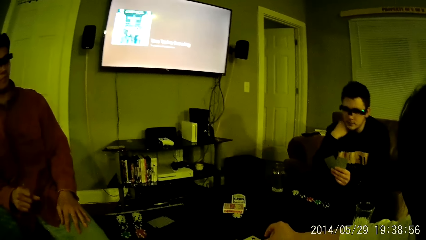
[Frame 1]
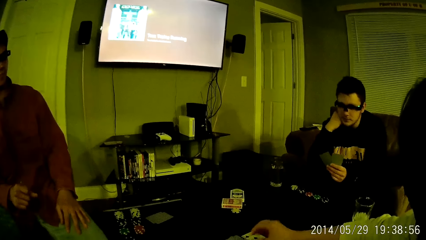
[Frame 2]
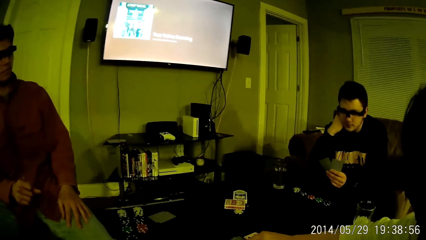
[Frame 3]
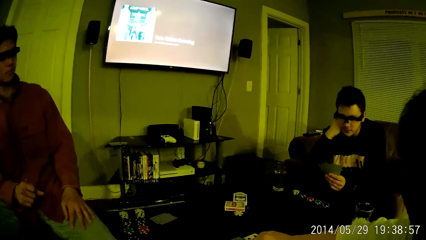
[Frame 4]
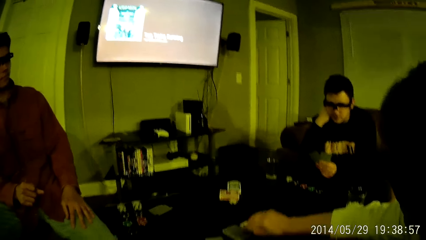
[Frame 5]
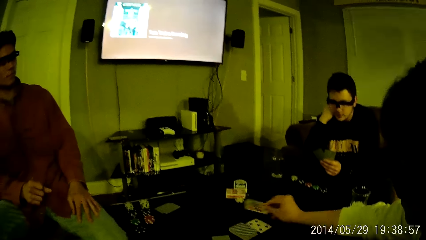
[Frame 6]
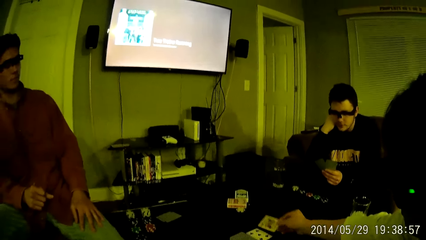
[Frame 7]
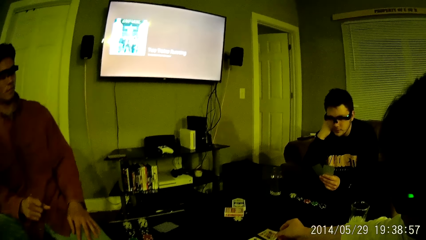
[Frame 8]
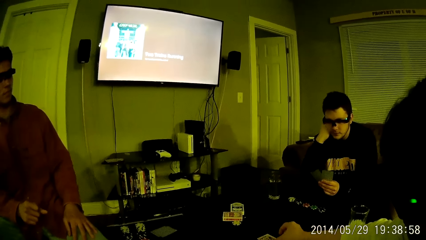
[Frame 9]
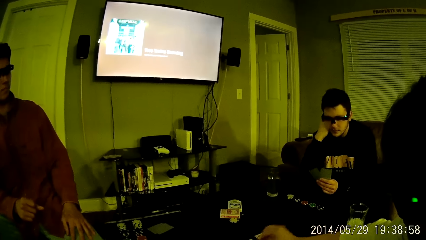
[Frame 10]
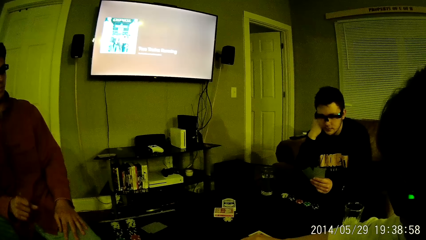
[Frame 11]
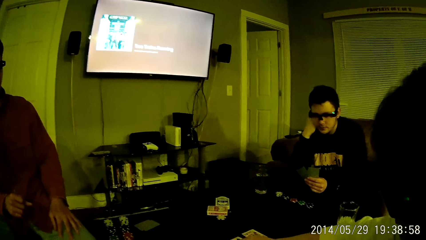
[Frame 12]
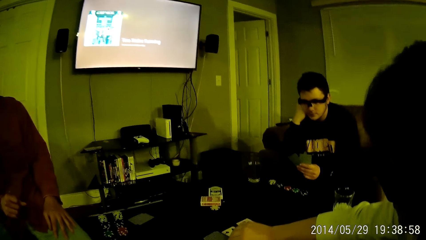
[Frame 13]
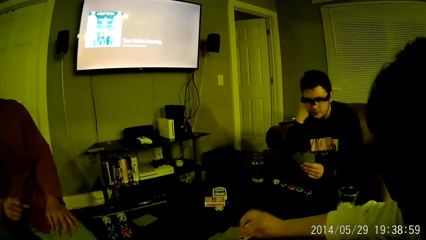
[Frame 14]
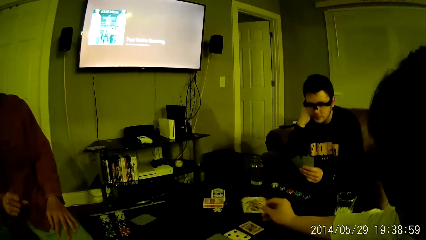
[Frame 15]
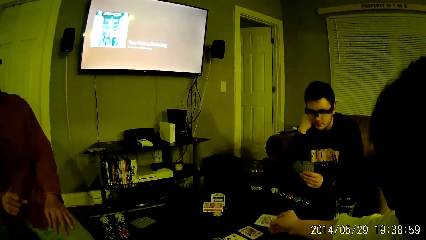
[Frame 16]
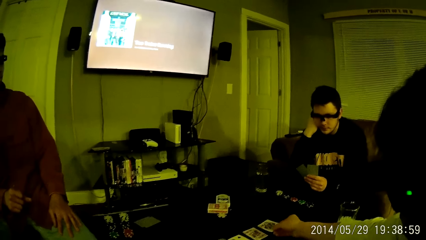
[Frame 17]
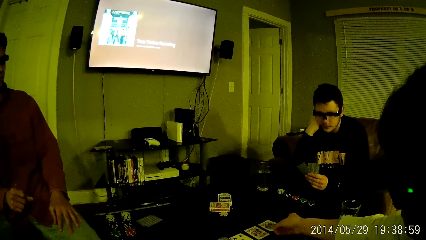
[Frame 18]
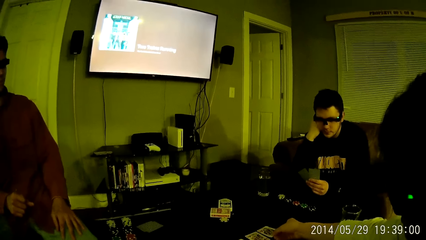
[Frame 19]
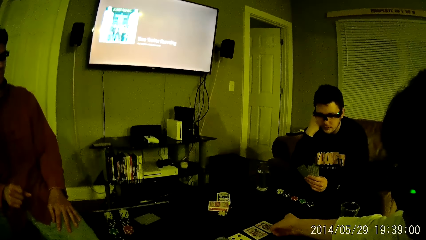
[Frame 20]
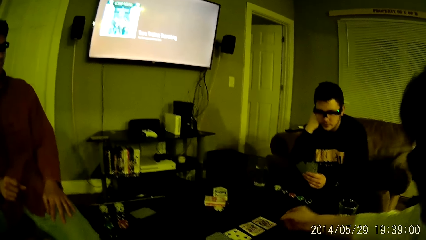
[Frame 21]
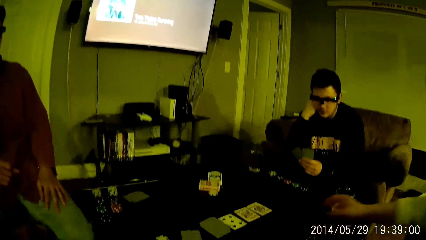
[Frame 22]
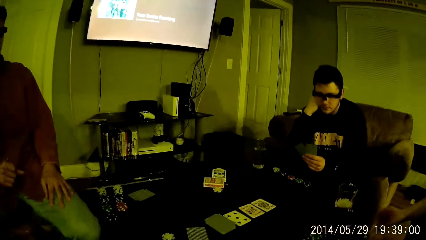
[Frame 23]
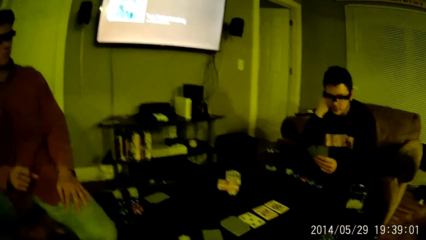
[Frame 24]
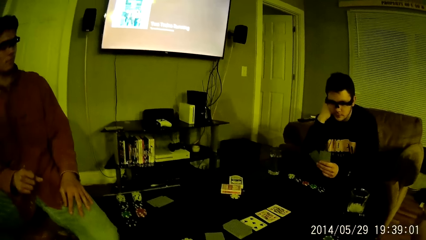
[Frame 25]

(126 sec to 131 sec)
The second man throws casino coins on the table and puts his hand on his chin. The third man flips cards on the table.

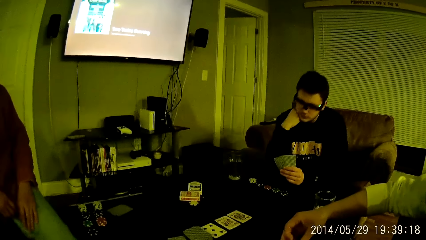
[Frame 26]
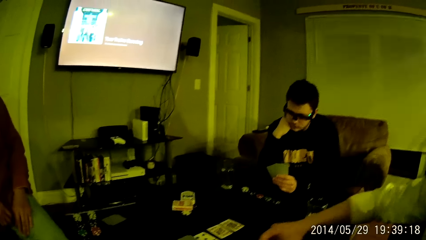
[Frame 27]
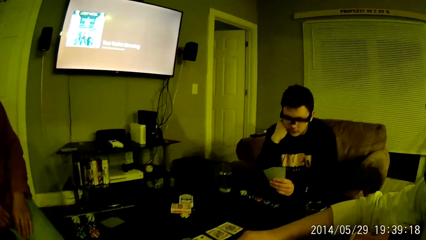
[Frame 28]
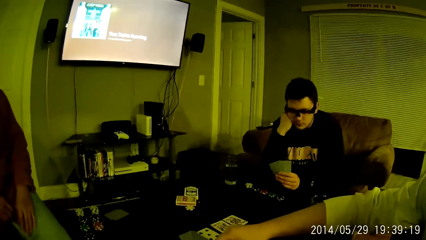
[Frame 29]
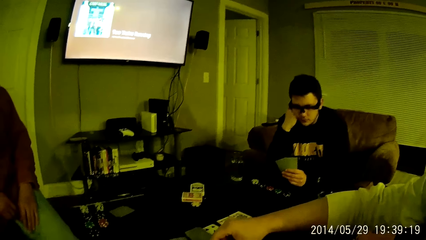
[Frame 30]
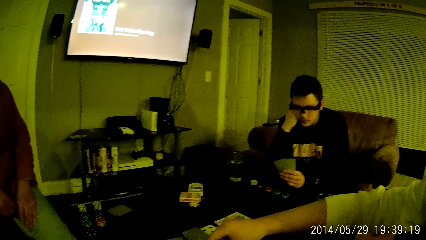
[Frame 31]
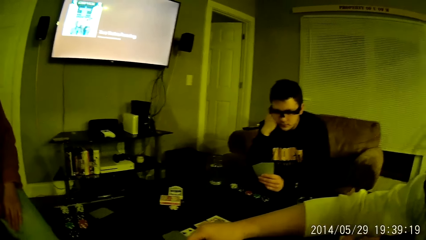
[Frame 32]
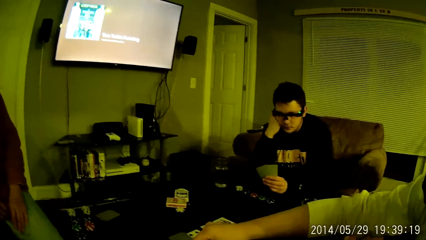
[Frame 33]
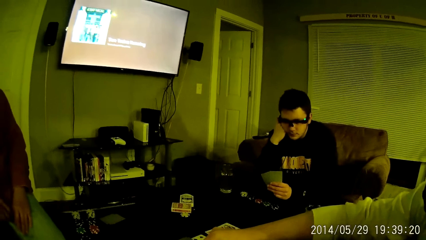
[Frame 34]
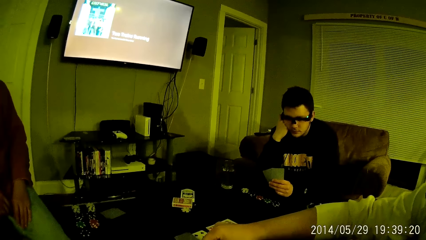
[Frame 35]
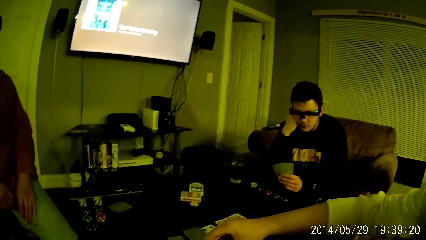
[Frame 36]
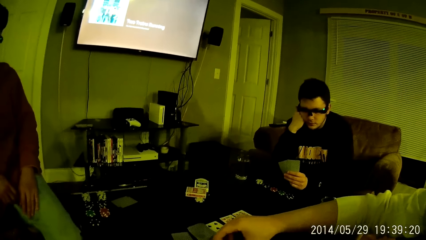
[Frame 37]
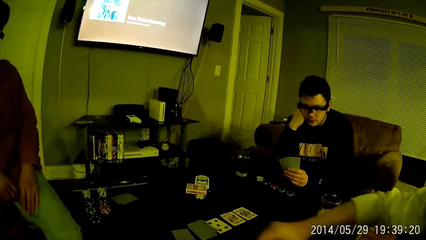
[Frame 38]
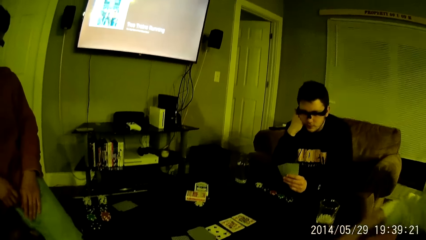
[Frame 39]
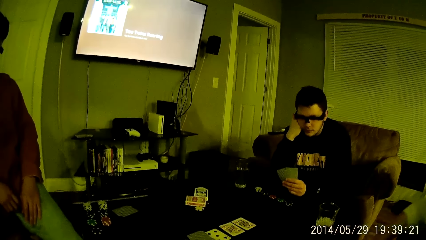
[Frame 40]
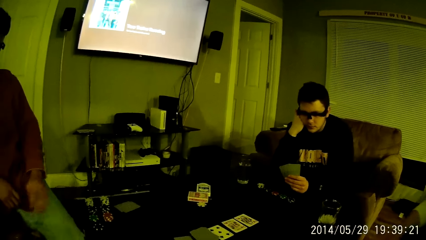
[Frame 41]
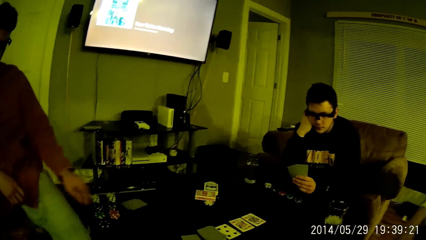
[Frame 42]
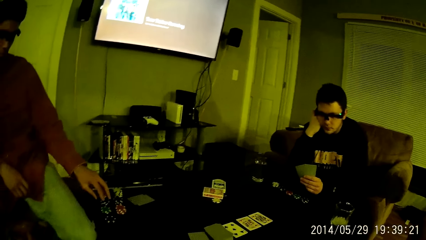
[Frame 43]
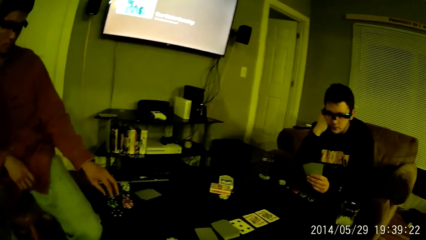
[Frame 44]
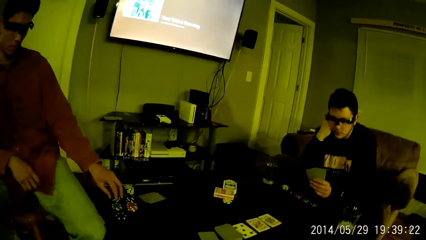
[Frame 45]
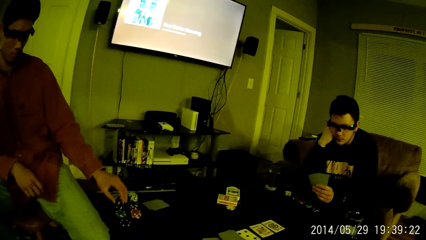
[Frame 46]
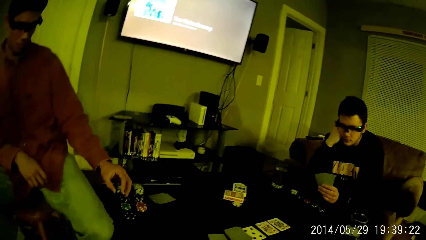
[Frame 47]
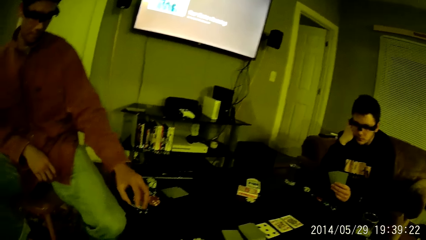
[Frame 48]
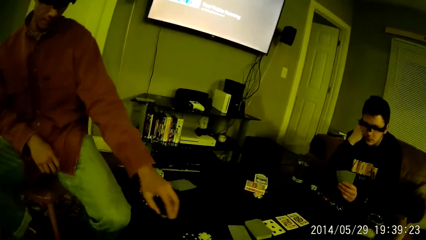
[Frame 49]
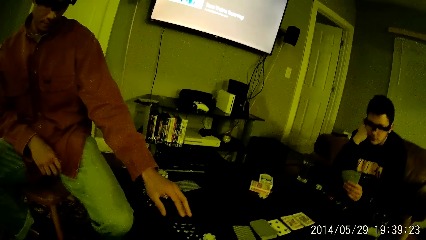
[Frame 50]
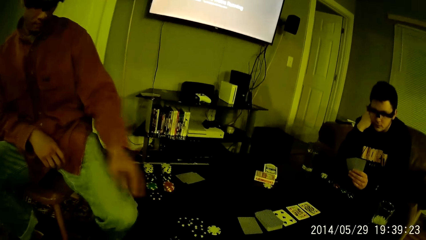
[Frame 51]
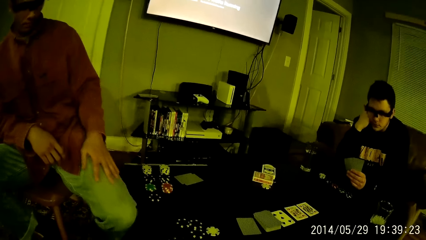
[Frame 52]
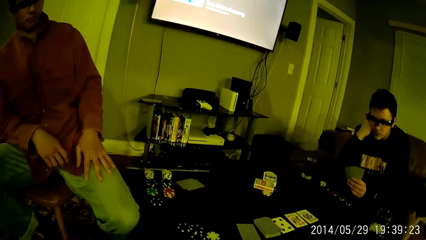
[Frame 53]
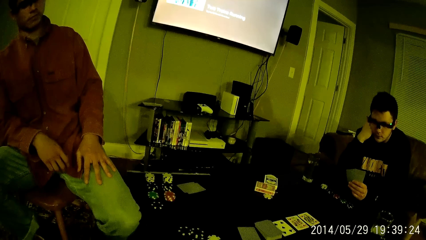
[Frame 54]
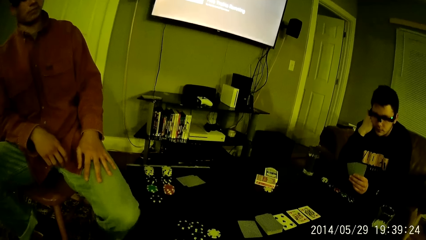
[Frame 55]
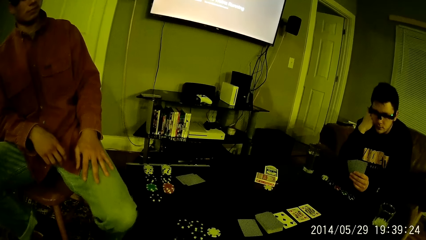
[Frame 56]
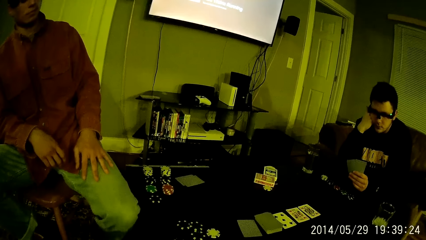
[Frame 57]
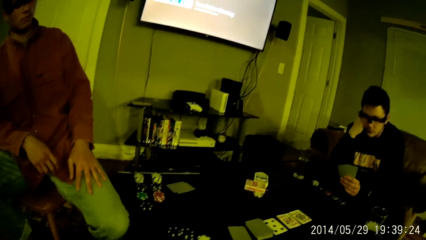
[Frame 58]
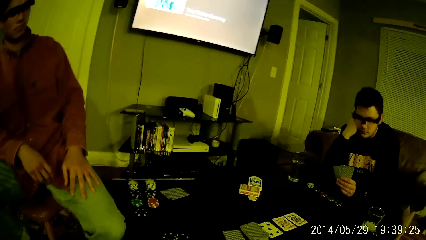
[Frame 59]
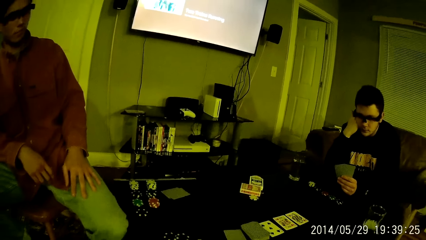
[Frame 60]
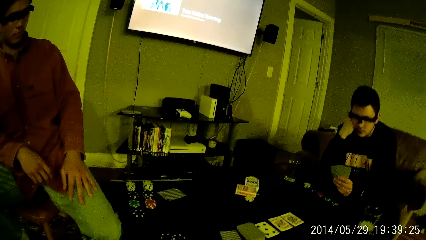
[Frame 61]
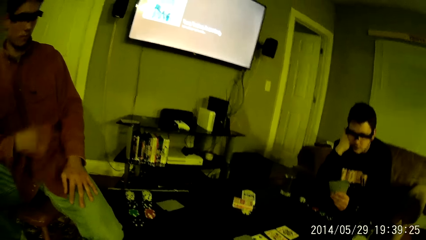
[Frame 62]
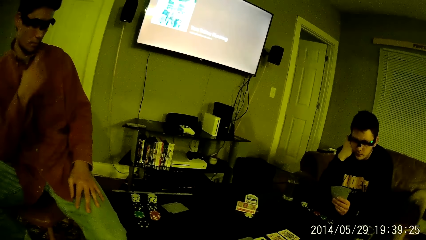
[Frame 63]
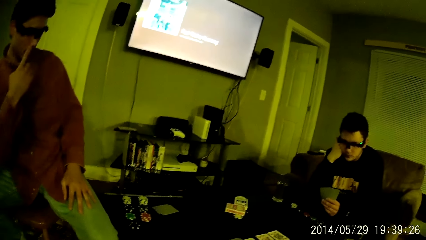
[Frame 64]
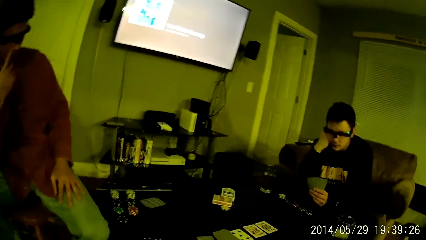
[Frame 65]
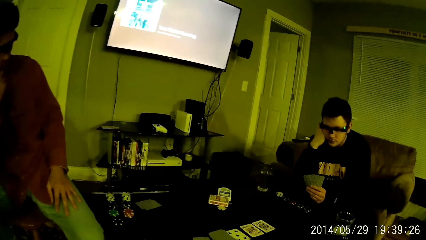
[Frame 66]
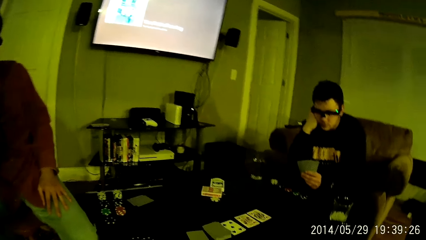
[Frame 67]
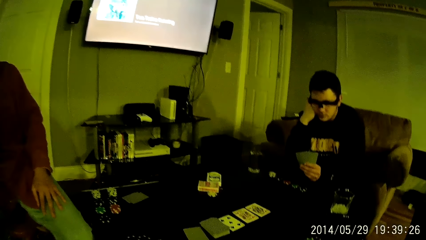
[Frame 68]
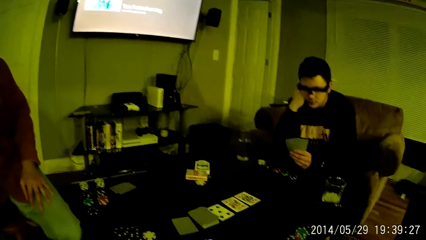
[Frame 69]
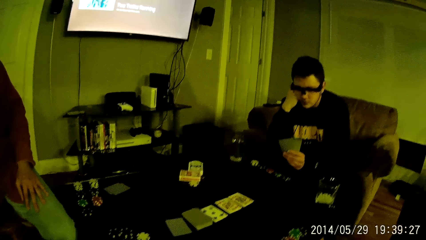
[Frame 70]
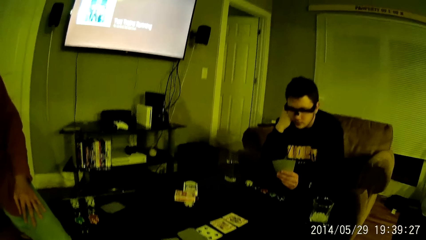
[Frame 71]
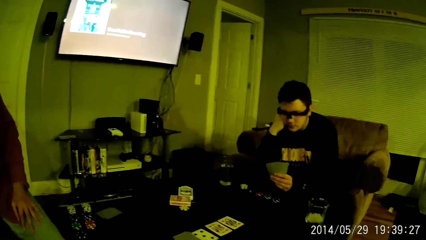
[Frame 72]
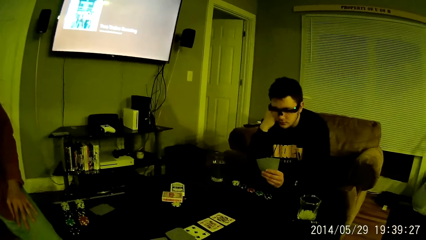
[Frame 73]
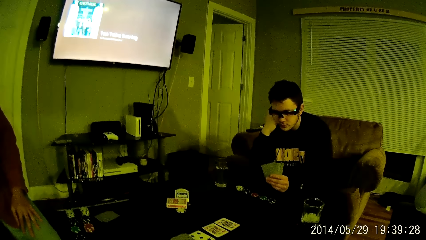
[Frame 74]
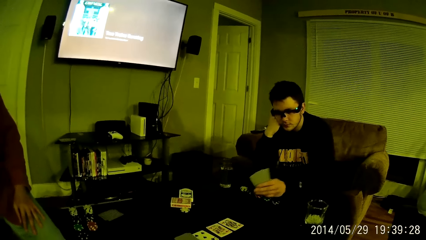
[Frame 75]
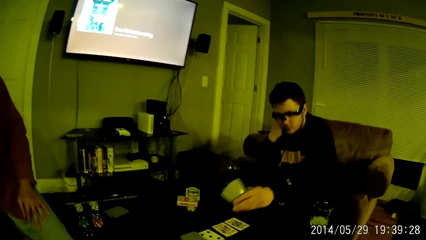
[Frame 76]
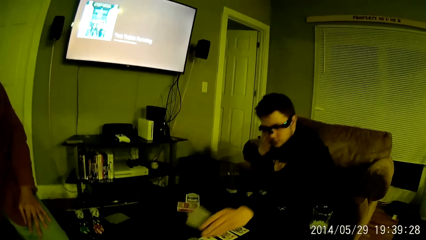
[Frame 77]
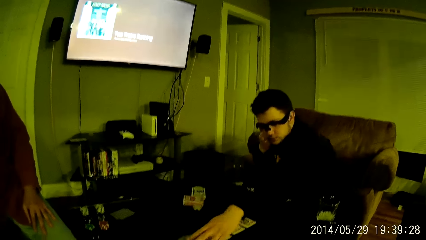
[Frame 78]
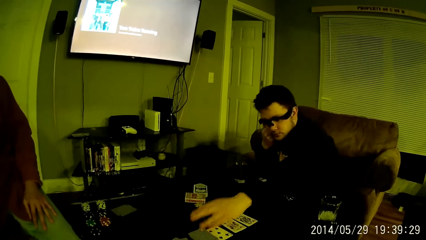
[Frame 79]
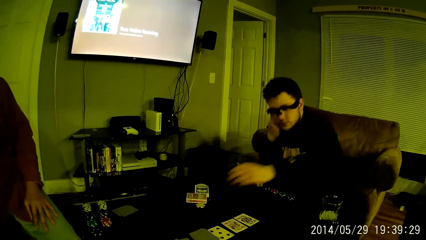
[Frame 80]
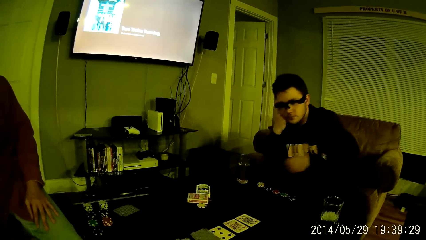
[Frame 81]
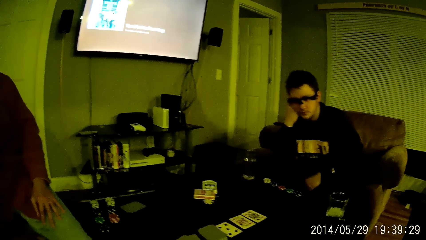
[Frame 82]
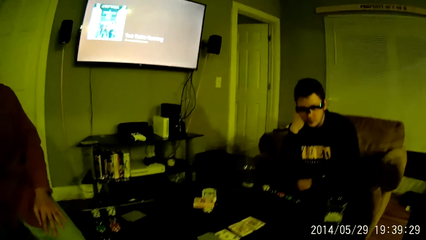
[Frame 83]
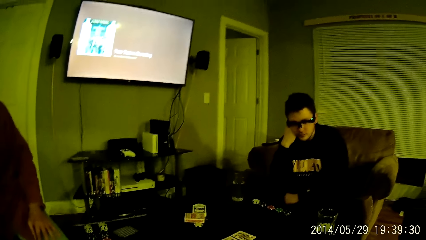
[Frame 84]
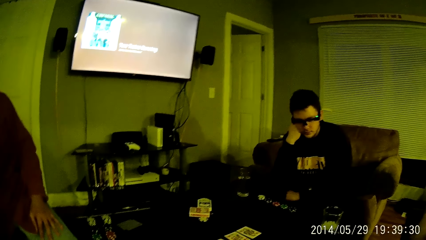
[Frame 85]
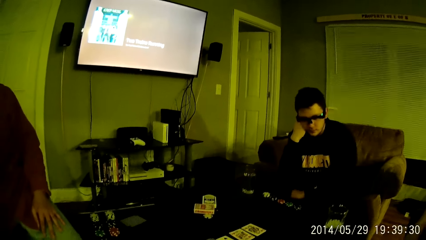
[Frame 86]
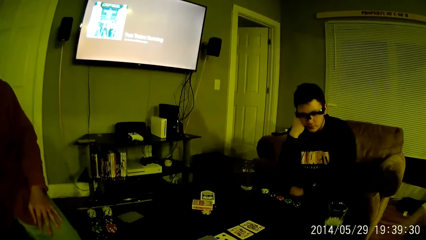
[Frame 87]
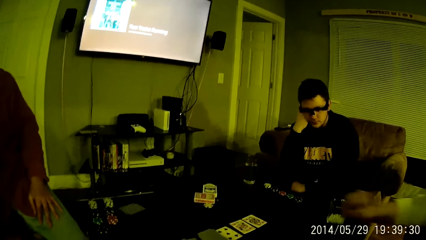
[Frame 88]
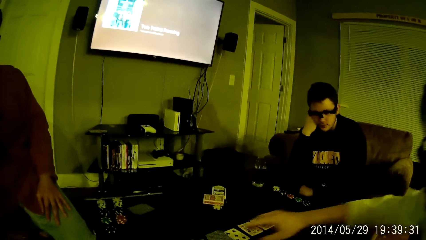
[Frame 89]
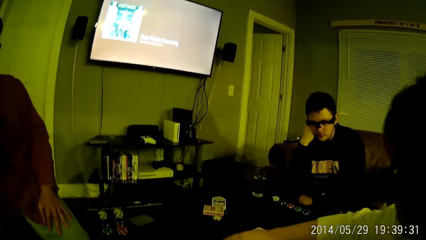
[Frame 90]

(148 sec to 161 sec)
The camera wearer interacts with the third man. The third man drops the casino coins on the table with his right hand. The second man picks up a coin from the table with his left hand. The first man picks up casino coins. The second man drops the coin on the table with his left hand. The first man drops the casino coins and touches his face. The first man drops the cards on the table with his left hand. The second man drops cards on the table.
